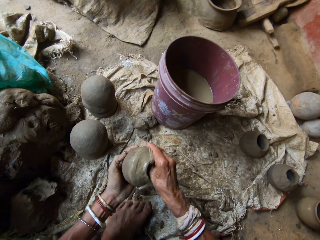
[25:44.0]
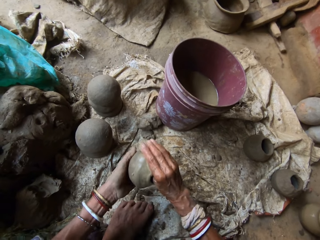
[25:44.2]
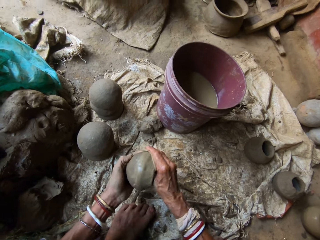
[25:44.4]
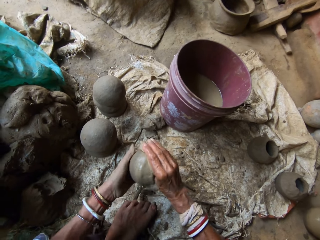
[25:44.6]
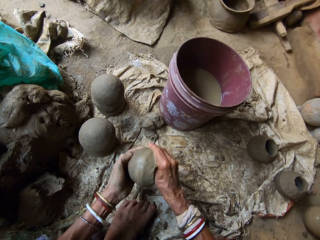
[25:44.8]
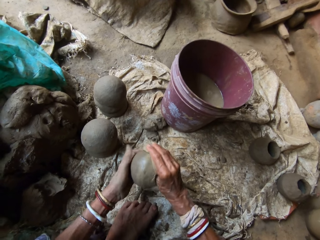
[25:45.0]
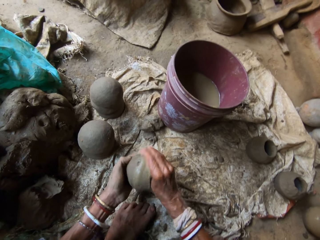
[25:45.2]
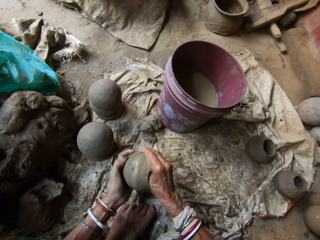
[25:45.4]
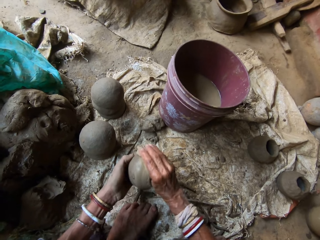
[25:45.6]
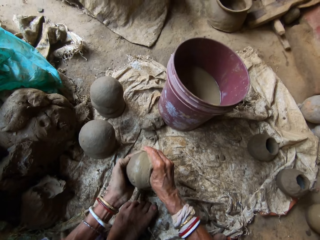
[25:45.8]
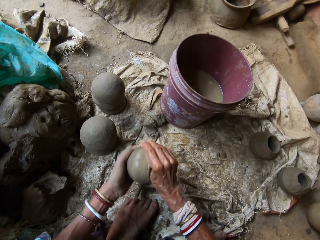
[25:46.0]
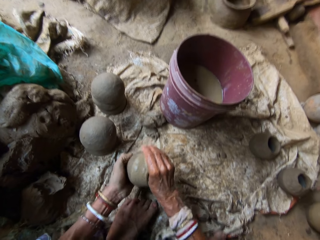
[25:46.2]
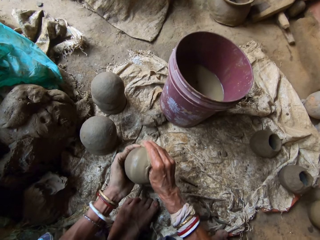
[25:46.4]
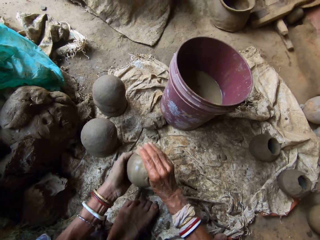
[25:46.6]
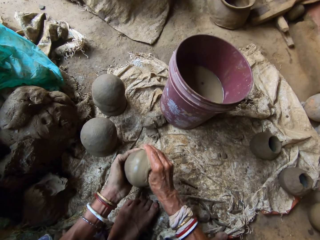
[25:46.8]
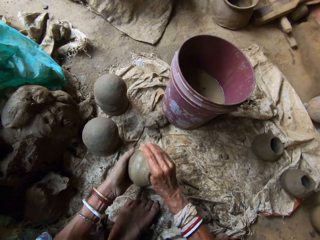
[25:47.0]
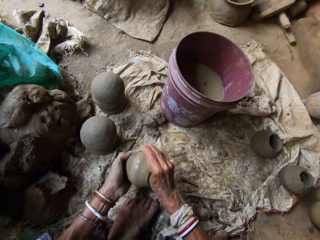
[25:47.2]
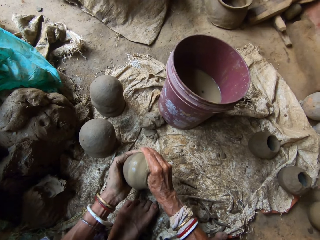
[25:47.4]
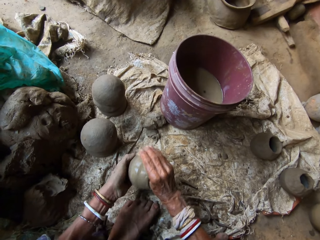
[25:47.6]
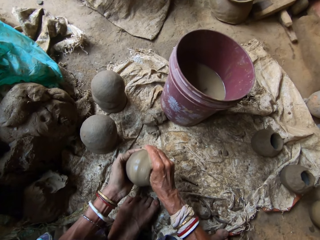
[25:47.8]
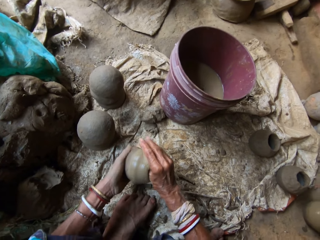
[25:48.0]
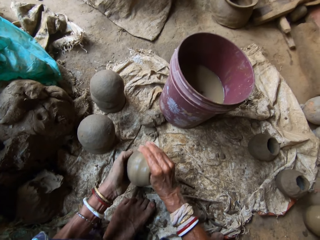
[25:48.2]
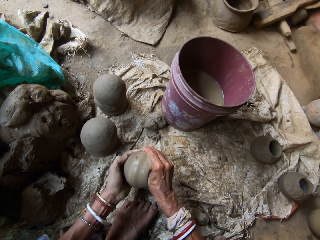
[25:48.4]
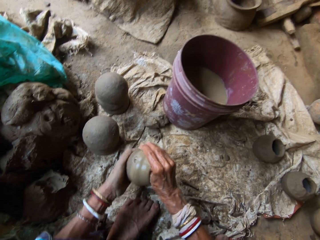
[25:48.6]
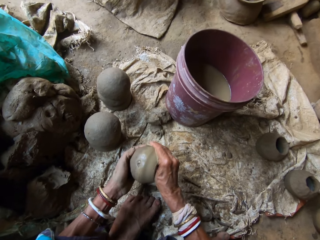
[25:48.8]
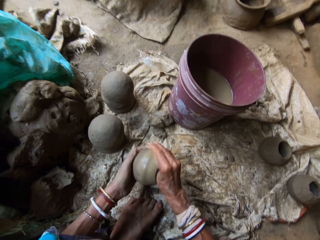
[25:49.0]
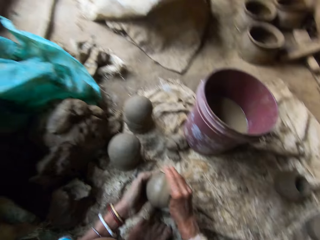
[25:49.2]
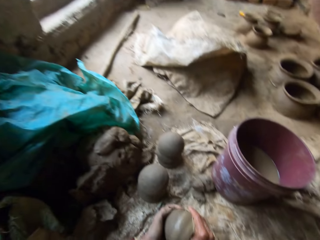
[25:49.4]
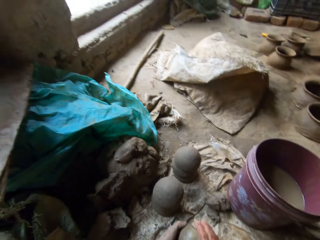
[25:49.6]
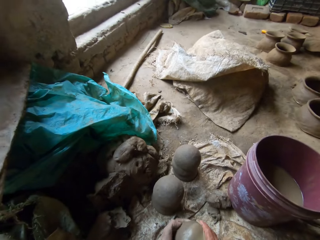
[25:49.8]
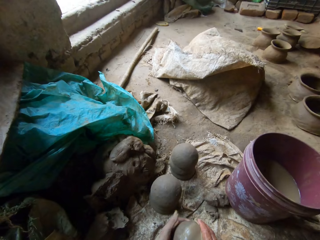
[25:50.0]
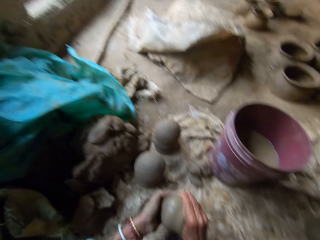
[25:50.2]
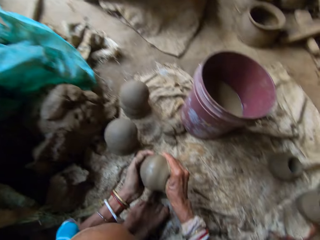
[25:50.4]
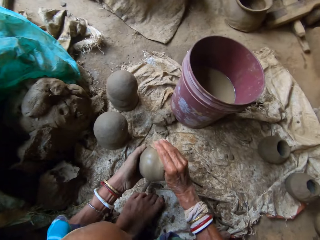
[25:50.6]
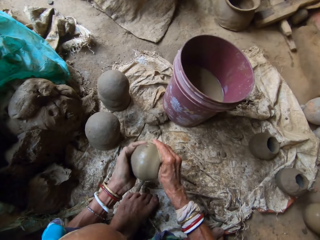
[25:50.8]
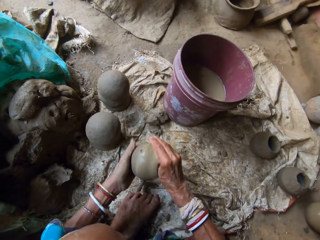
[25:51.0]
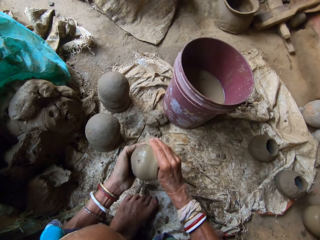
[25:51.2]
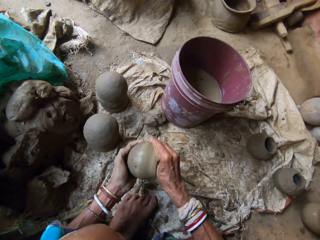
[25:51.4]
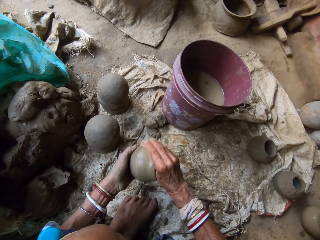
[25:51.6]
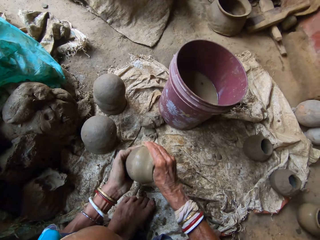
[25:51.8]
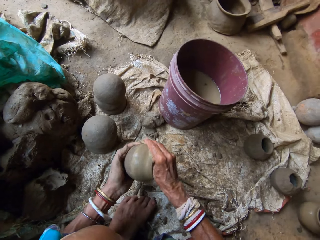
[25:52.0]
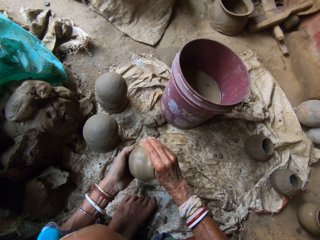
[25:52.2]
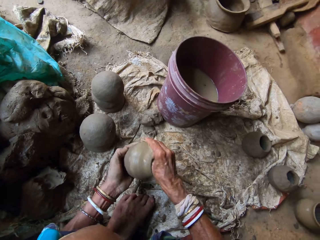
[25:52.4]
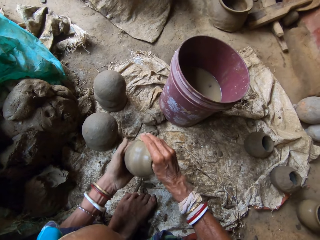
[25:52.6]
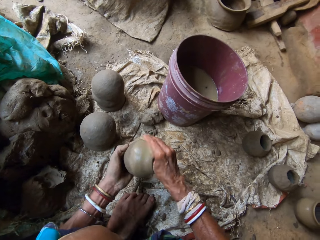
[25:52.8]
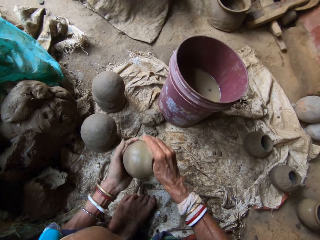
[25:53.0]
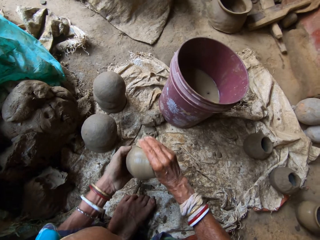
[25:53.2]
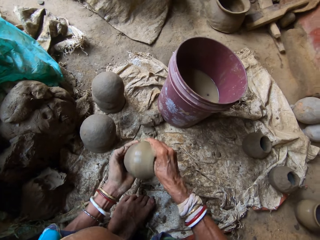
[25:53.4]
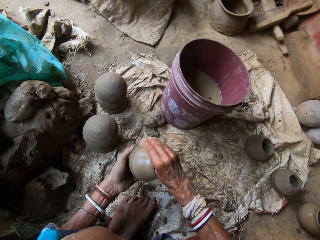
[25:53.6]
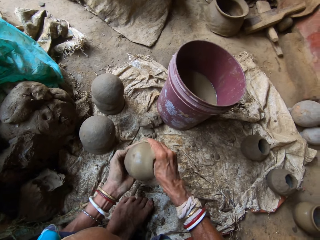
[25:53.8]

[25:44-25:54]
The camera wearer looks around. They mold the clay pot with a cloth.

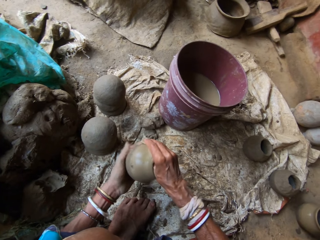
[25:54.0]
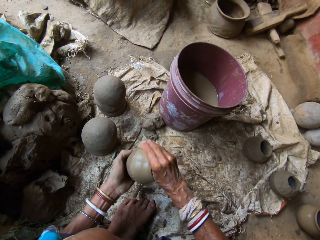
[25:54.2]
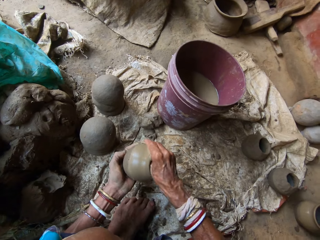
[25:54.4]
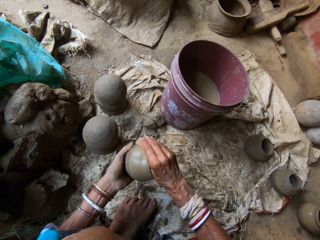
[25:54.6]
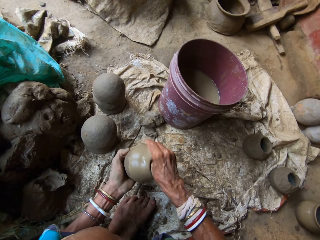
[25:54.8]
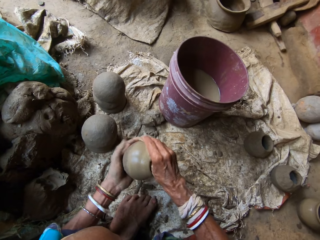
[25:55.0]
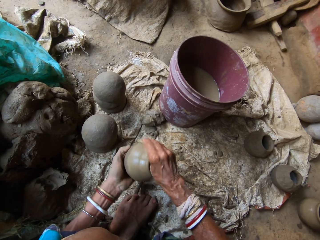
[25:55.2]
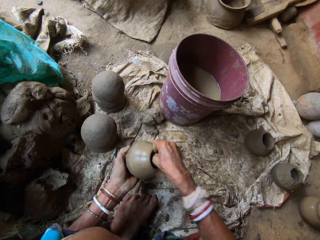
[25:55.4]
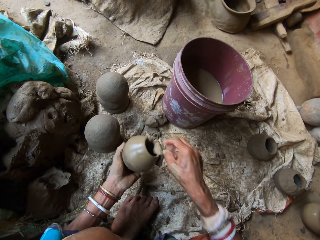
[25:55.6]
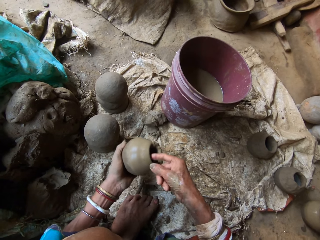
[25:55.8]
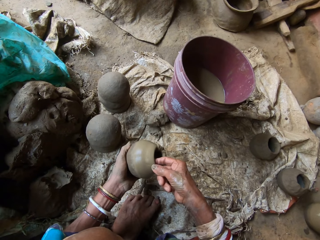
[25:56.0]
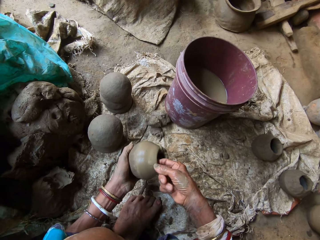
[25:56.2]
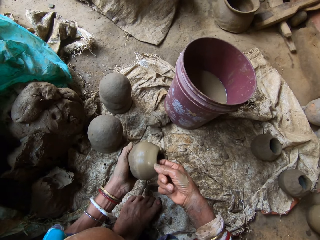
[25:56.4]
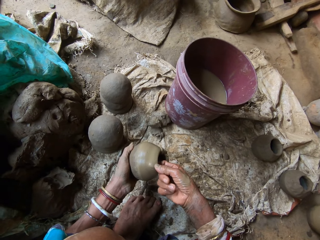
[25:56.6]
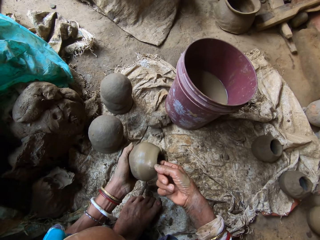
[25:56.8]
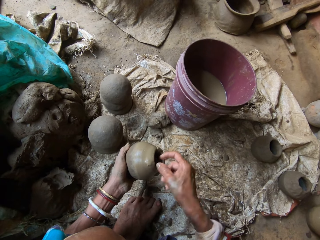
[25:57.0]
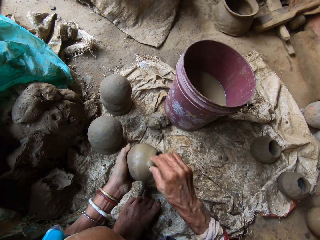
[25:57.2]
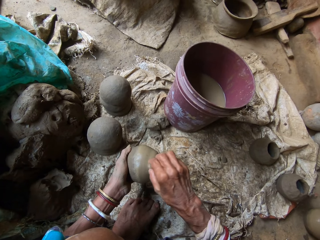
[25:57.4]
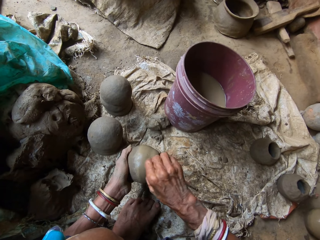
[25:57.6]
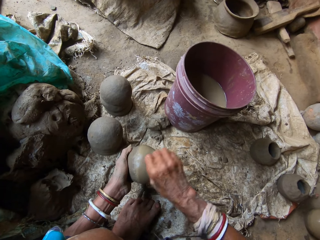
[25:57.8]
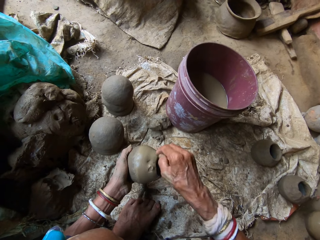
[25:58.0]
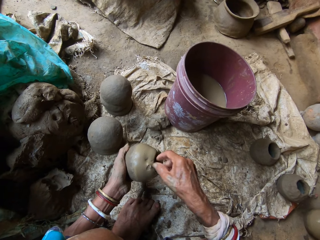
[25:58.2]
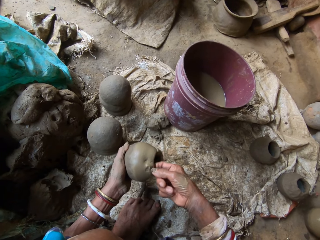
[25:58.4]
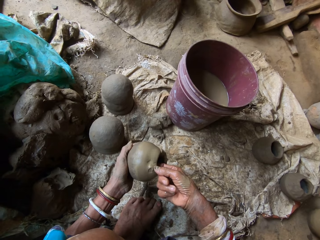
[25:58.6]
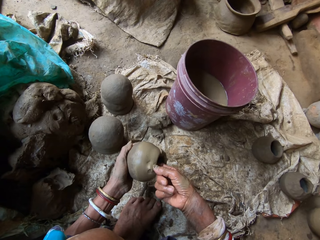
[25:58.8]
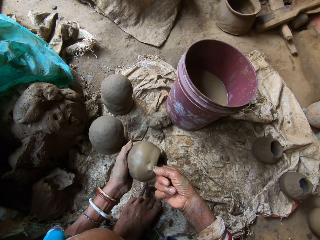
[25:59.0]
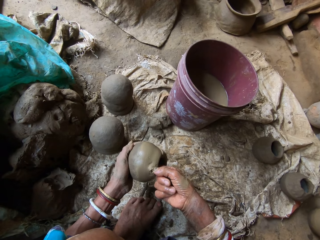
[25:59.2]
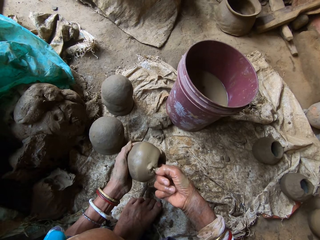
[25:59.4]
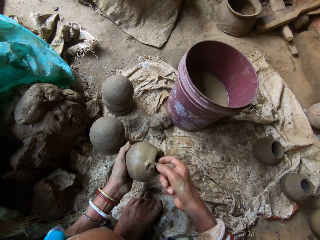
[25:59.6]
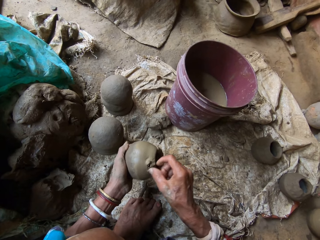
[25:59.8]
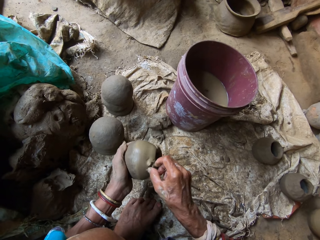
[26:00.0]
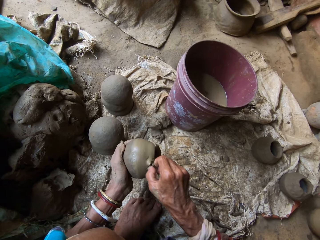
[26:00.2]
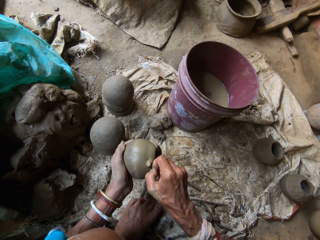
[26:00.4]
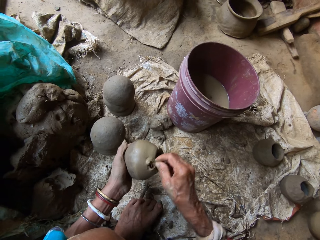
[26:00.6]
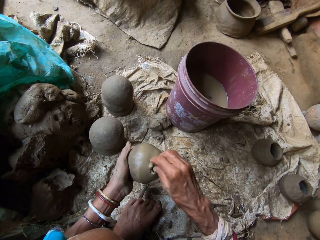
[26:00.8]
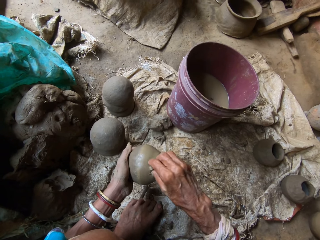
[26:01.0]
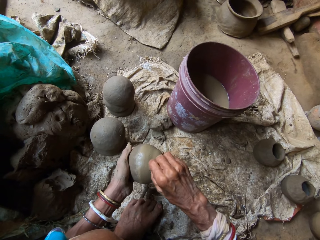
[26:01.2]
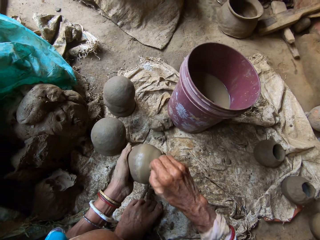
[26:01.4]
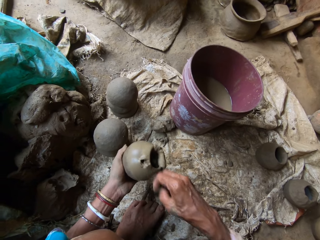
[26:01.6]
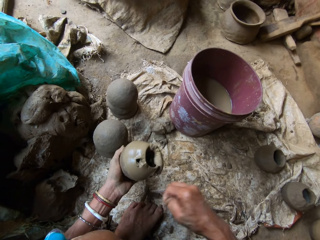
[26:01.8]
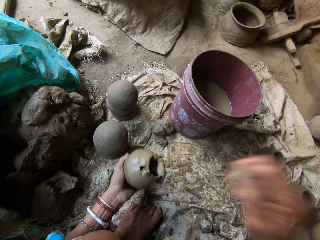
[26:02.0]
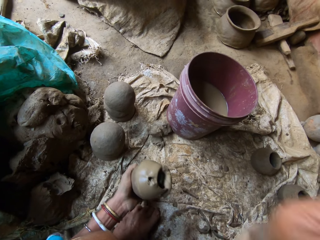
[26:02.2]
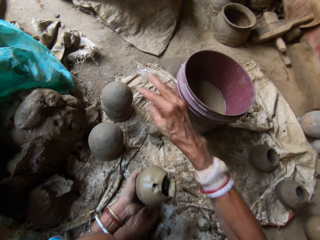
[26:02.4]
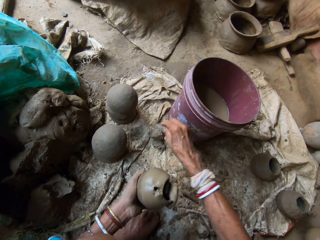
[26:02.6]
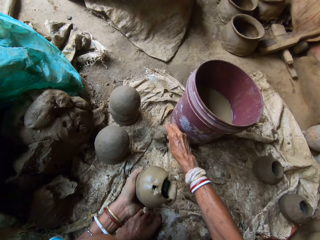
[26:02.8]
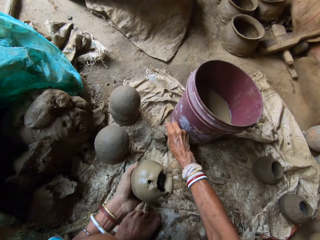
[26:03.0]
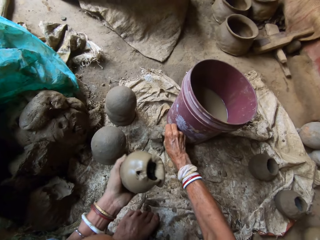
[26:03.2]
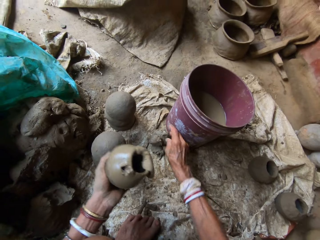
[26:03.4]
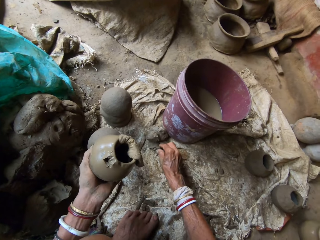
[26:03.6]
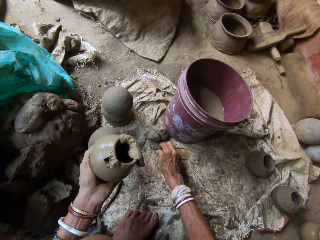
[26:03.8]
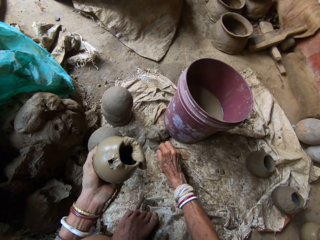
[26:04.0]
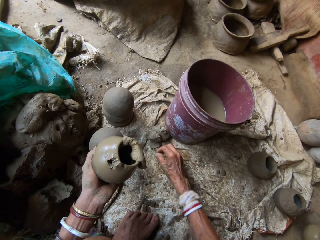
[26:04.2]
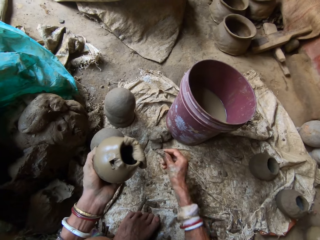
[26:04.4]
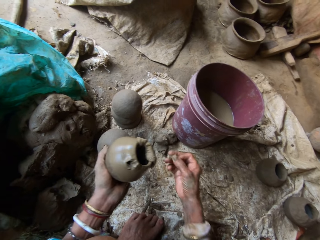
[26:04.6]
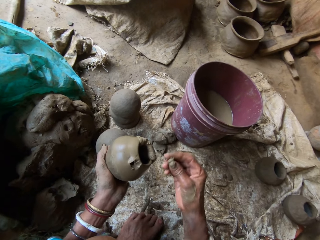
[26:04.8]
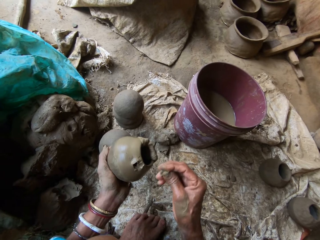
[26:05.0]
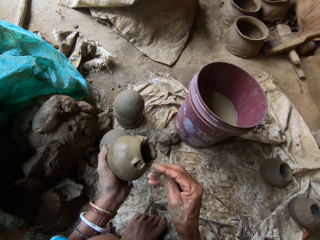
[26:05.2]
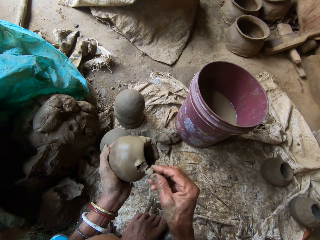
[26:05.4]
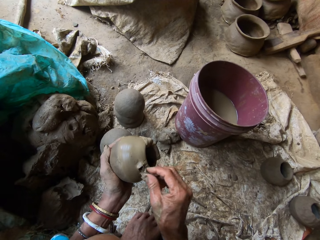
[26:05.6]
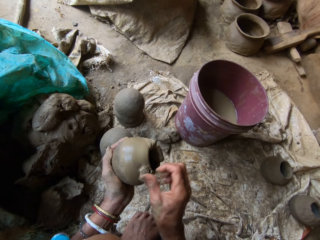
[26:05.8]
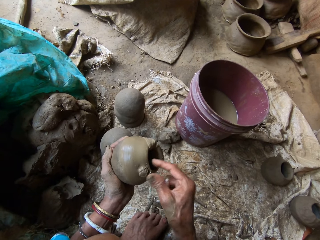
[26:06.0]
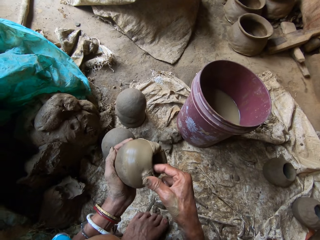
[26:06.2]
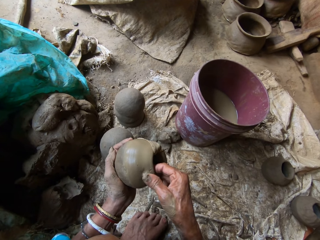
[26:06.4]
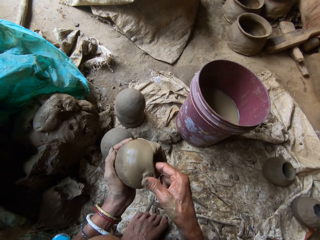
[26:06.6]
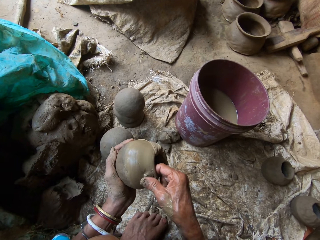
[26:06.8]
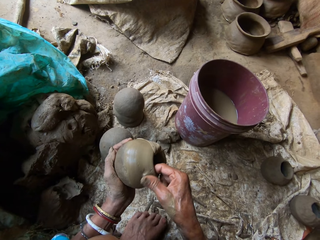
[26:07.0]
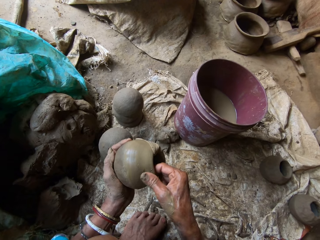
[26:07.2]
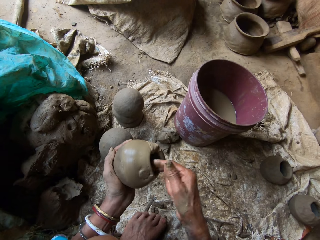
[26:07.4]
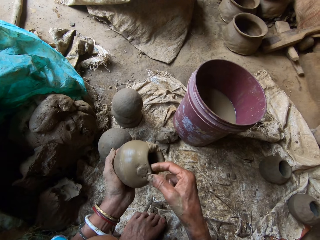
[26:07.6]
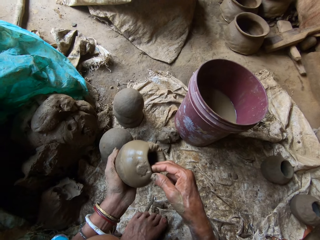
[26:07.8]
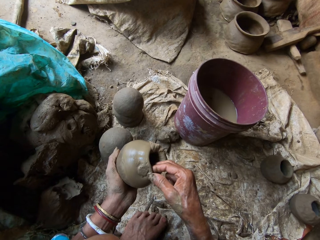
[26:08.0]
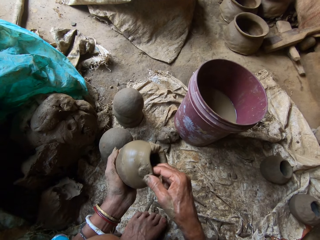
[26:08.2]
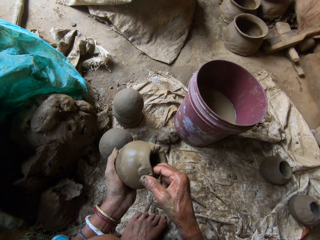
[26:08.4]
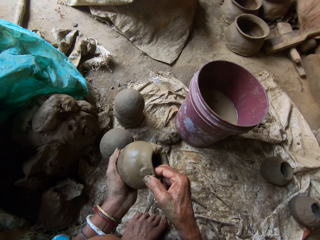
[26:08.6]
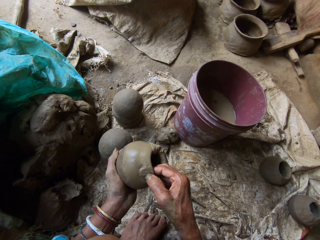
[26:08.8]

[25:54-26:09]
The camera wearer inserts a finger in a clay pot. They fix the pot. They remove something on the clay pot. They throw an object. They take molding clay. They interact with a person. The camera wearer molds the clay pot with the molding clay and fixes the pot.
